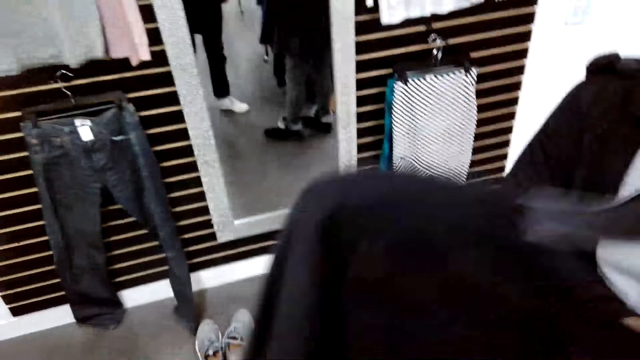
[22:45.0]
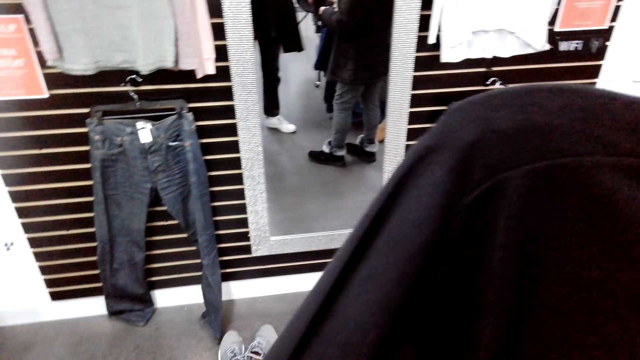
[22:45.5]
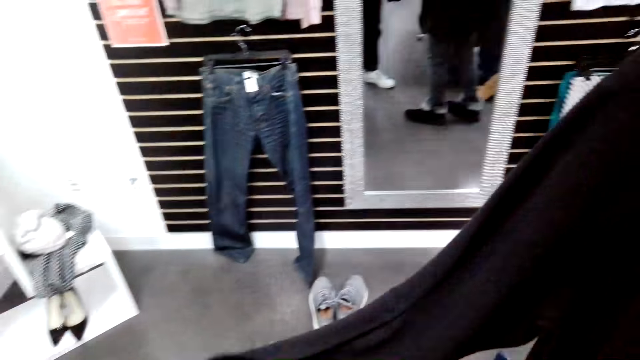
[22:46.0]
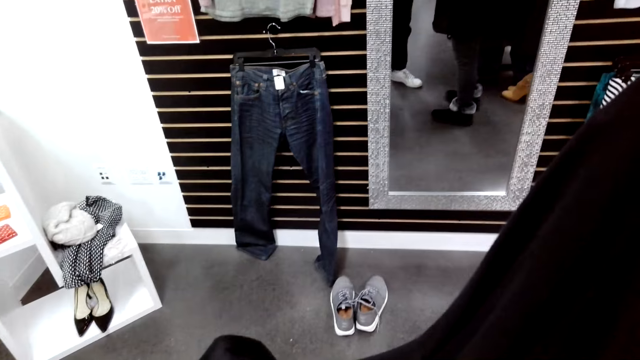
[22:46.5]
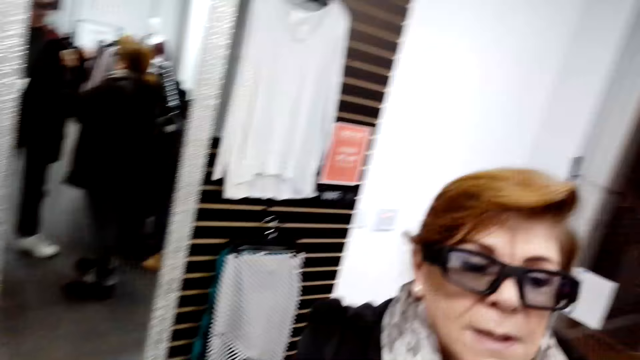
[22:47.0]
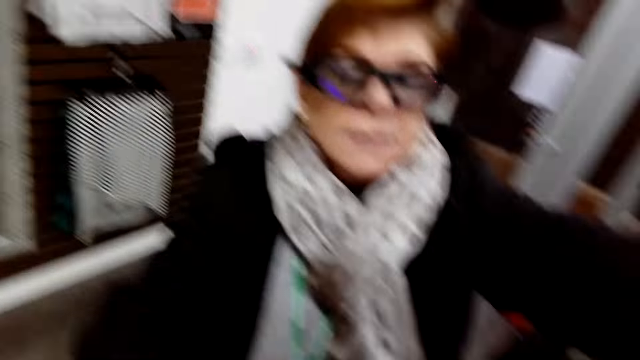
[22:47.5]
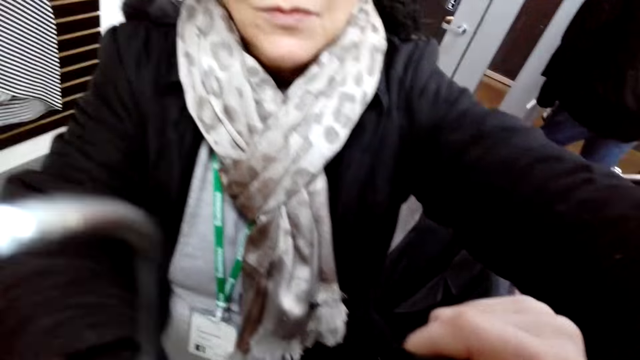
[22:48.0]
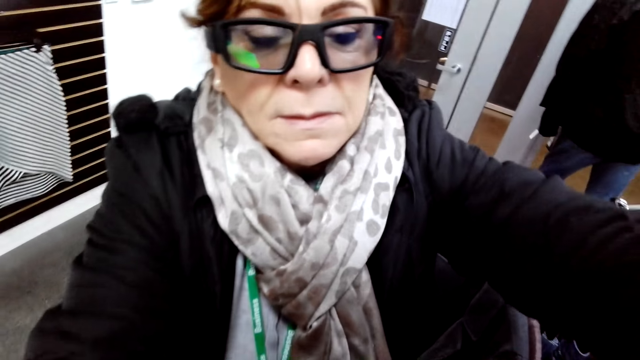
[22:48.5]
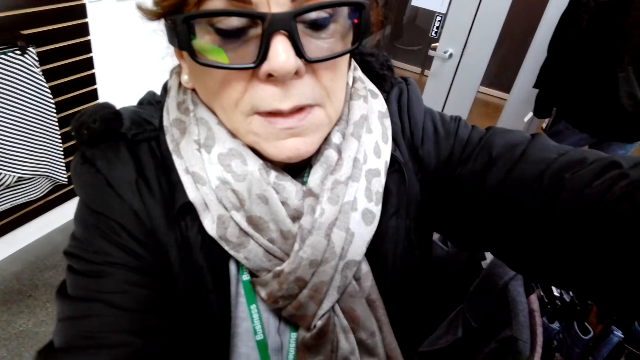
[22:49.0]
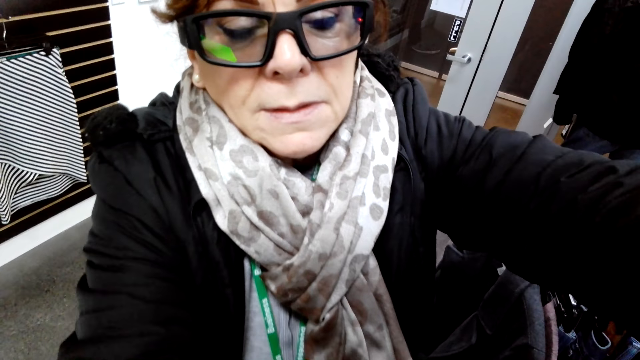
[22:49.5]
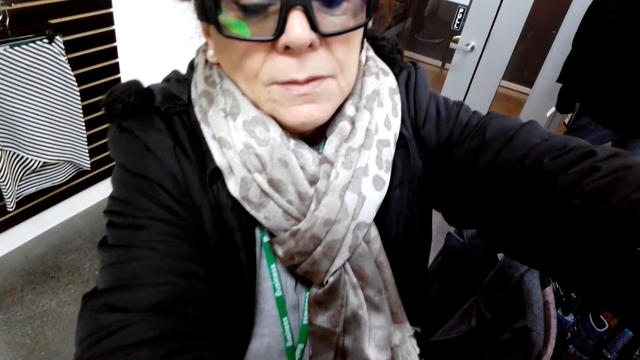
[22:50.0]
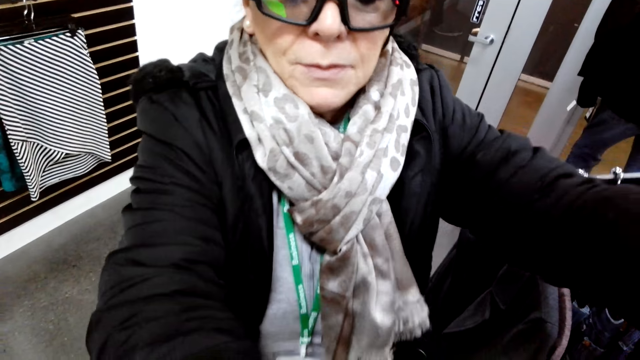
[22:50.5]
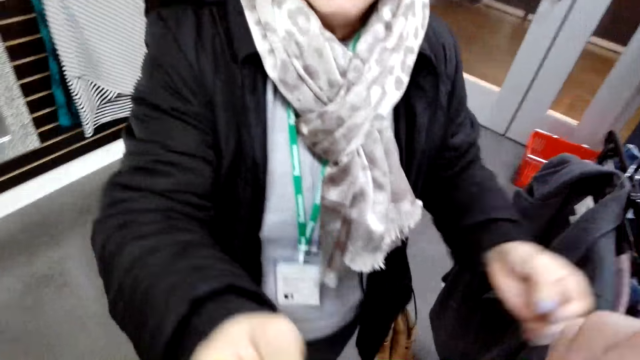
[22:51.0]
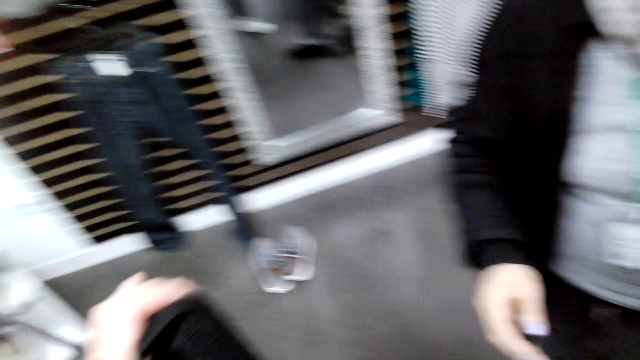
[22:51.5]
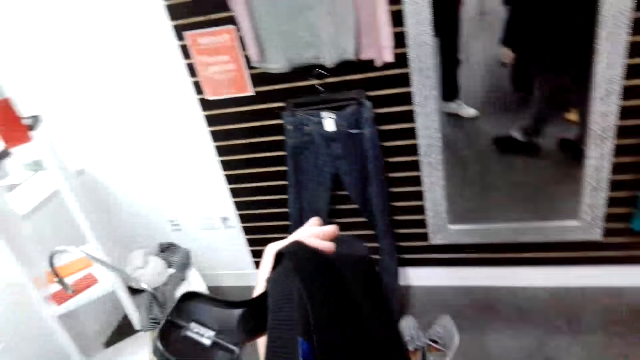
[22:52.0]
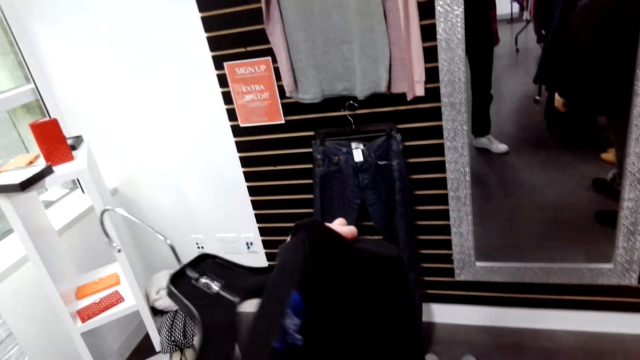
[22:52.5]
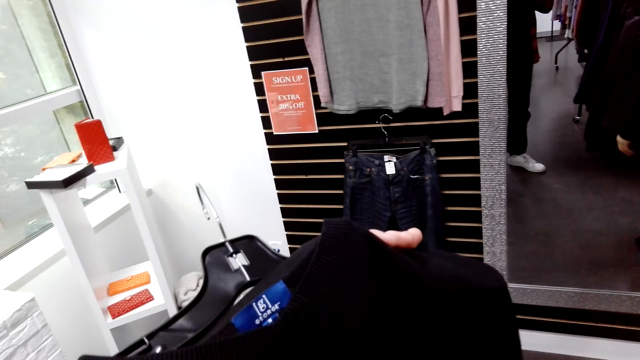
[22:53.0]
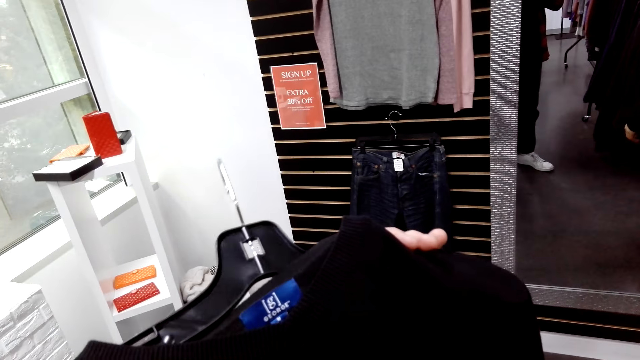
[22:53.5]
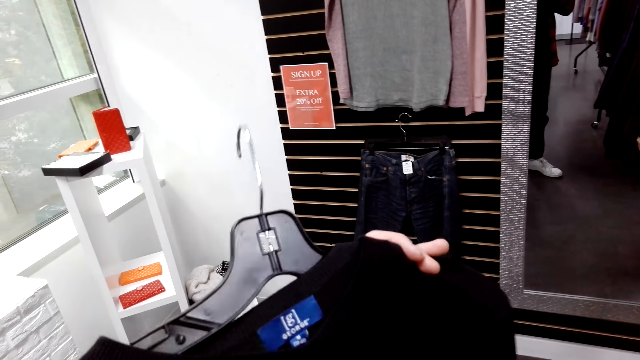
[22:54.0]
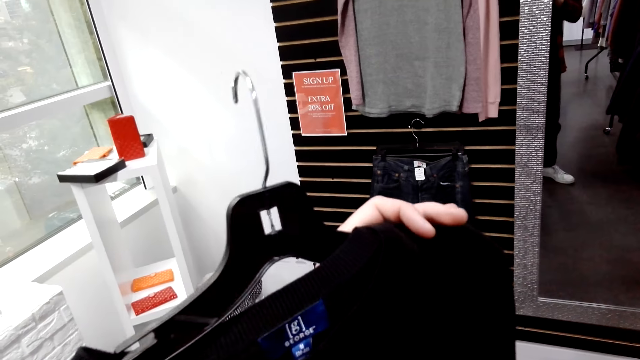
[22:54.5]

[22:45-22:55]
The camera wearer checks the sweater on a hanger. A woman fits the sweater on the camera wearer. The camera wearer turns the sweater on the hanger.

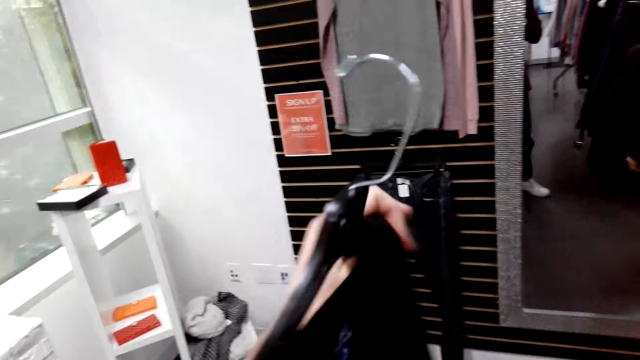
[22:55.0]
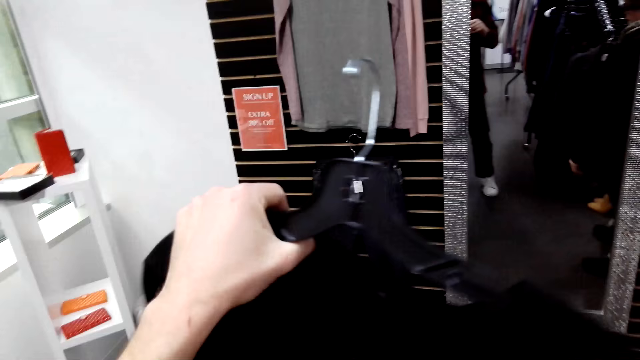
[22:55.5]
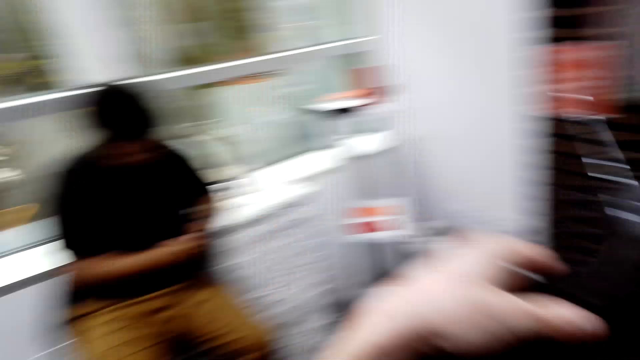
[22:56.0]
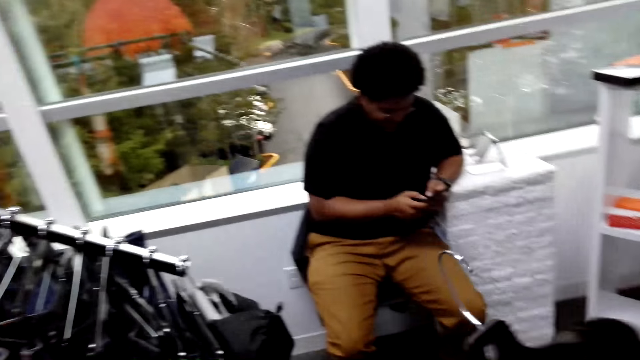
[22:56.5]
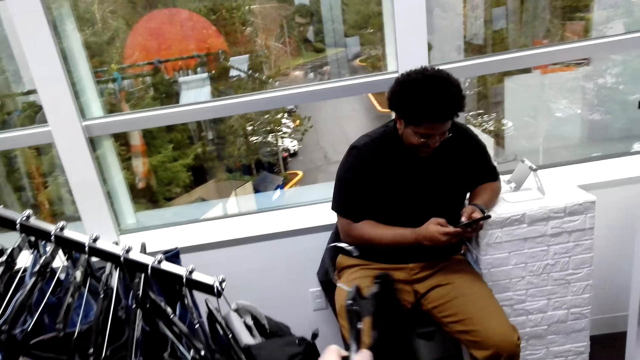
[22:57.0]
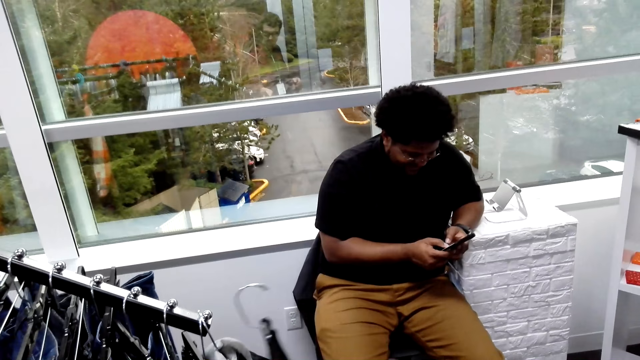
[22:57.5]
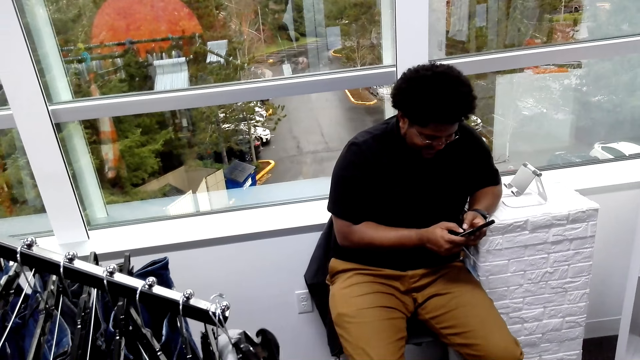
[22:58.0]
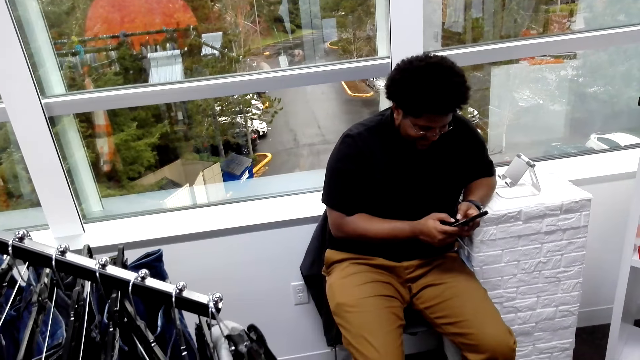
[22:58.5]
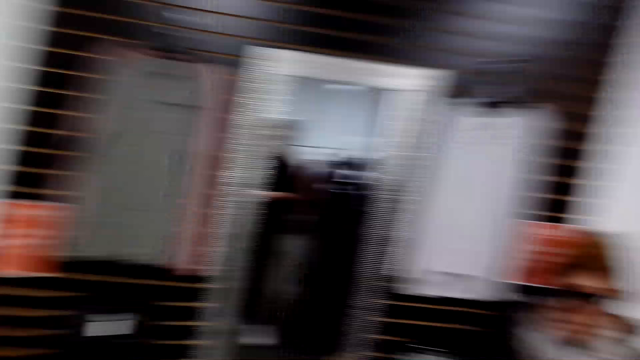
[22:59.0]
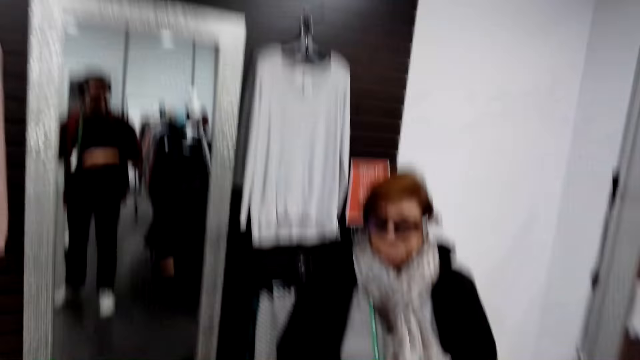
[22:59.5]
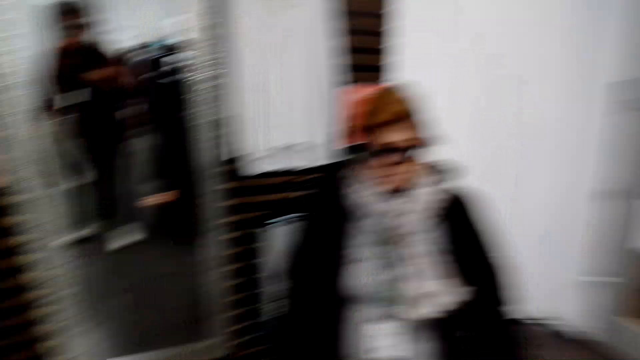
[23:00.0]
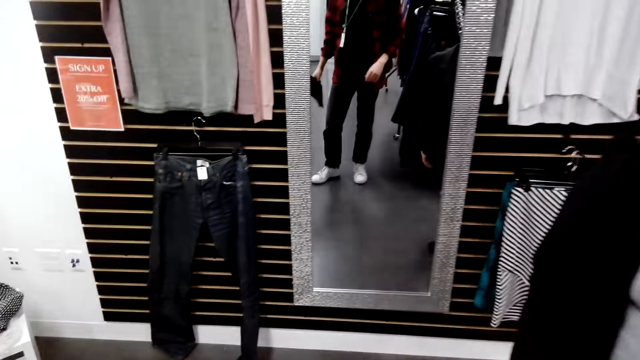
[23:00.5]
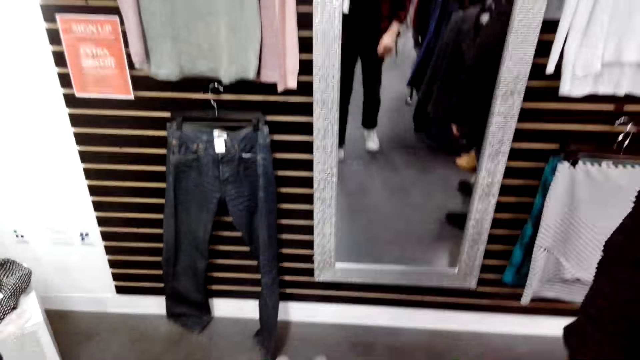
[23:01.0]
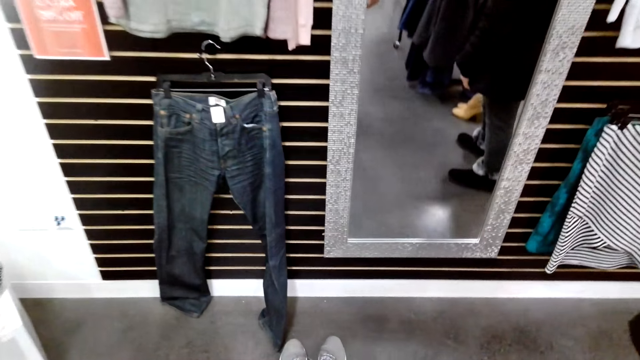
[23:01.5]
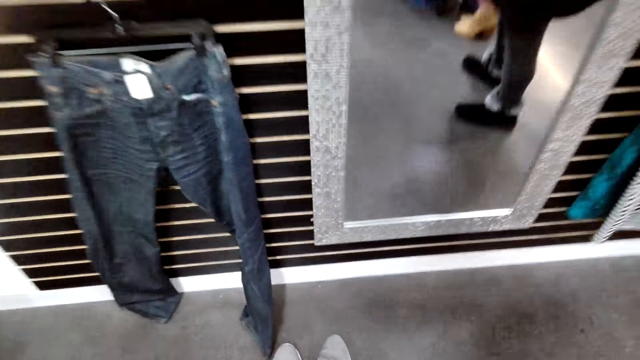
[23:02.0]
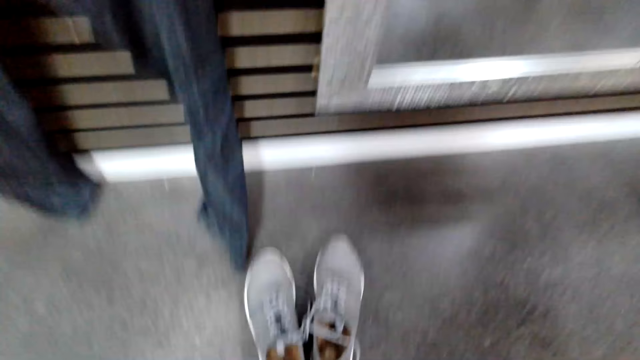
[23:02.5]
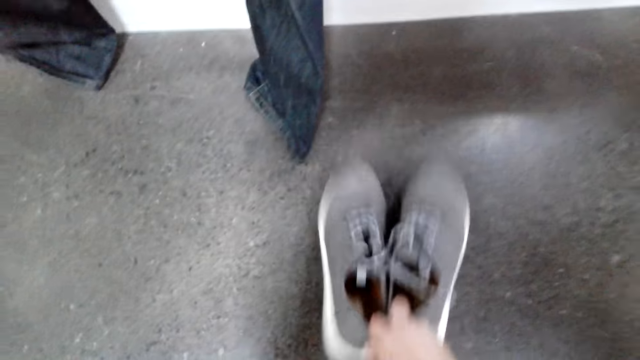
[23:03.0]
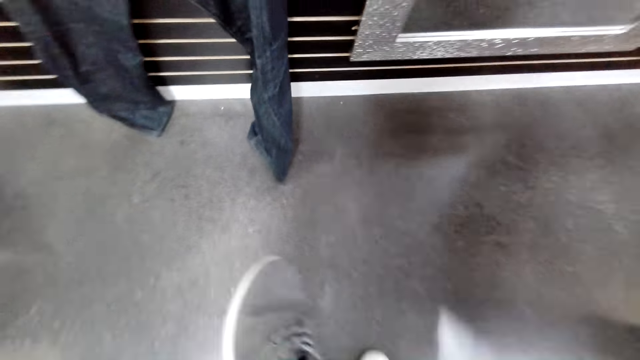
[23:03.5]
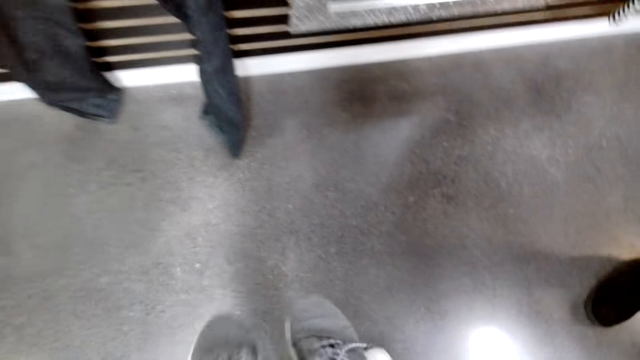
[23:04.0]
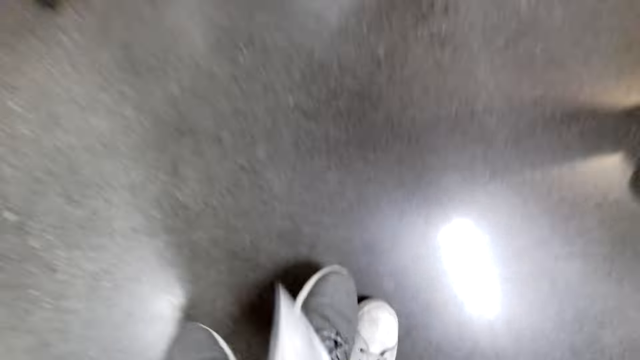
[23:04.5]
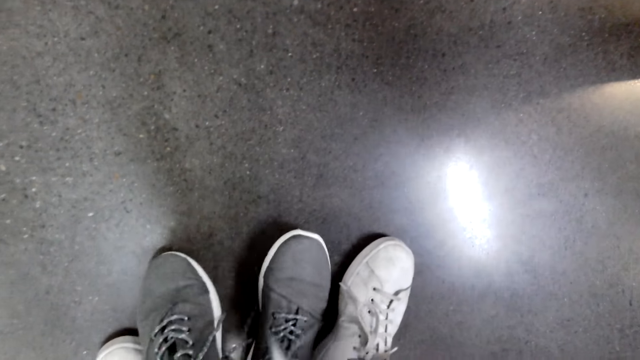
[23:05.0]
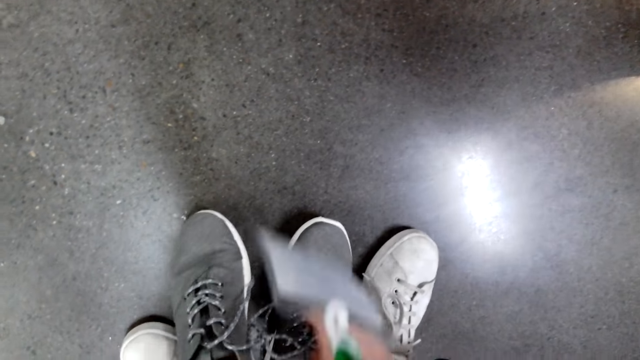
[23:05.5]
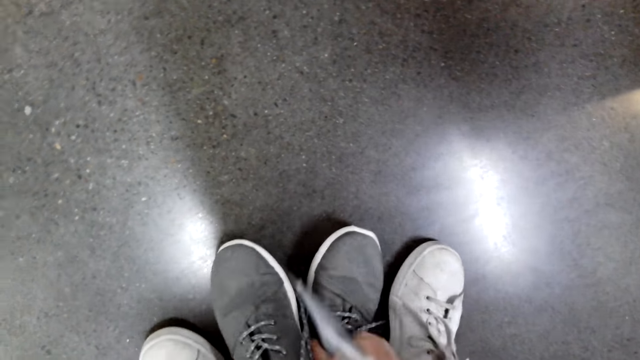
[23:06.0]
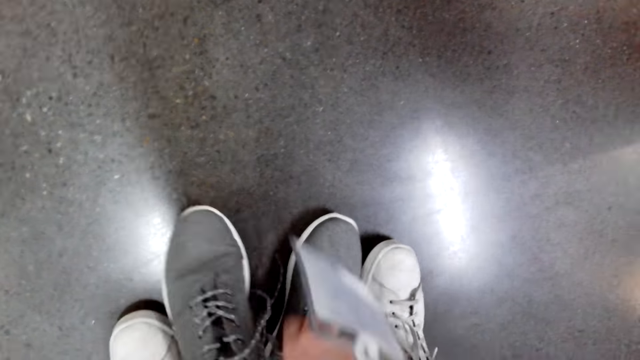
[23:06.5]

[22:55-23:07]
A man scrolls through the phone. The camera wearer puts a sweater on a hanger stand. They walk in a shop. They bend down. They pick up a pair of shoes from the floor. They put the pair of shoes on the floor. They compare the shoes with the legs.
